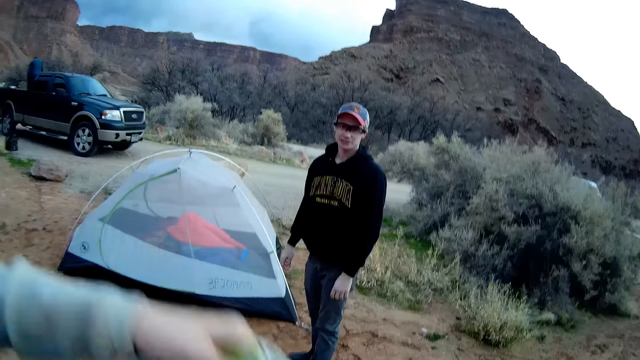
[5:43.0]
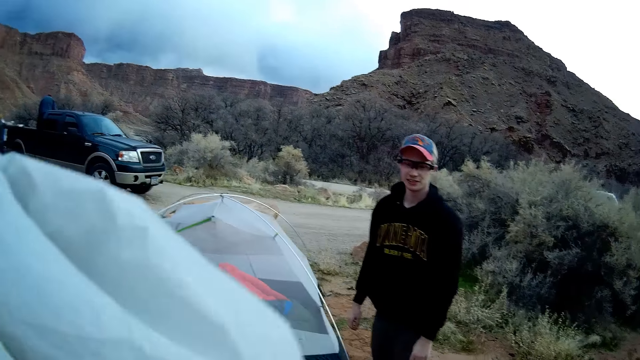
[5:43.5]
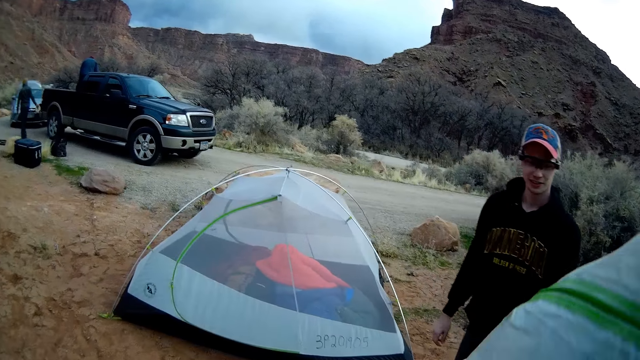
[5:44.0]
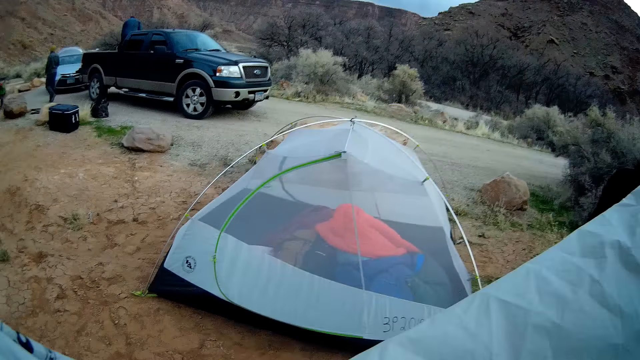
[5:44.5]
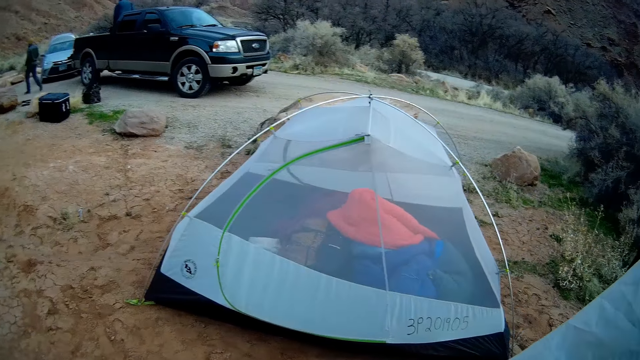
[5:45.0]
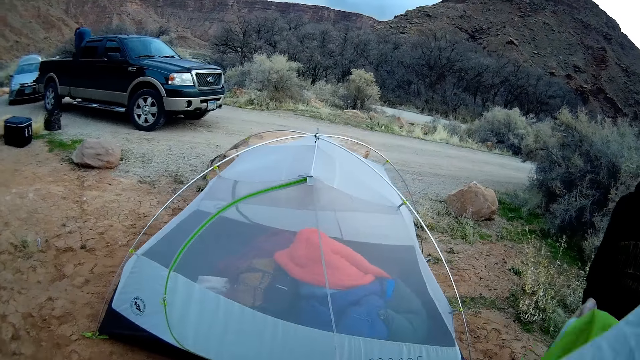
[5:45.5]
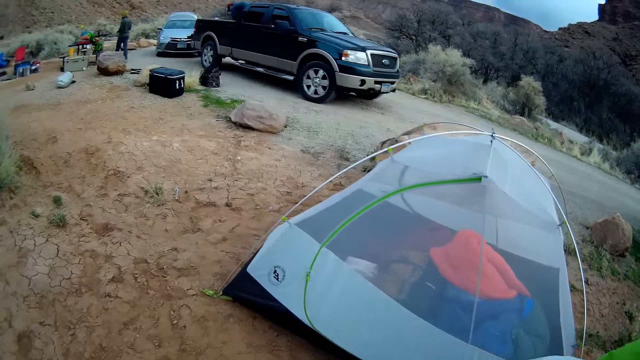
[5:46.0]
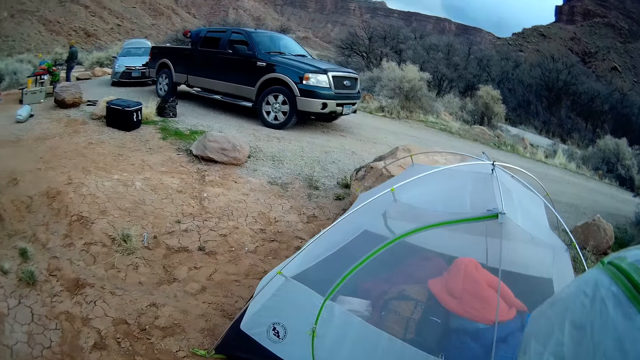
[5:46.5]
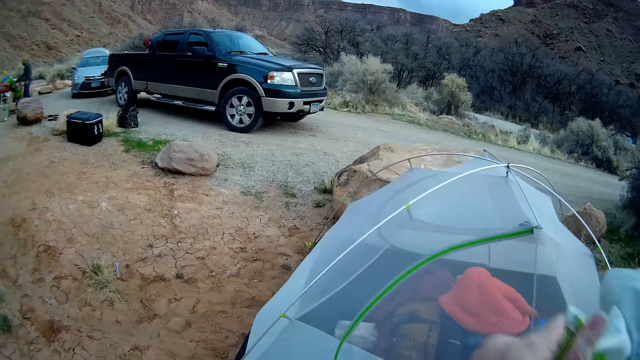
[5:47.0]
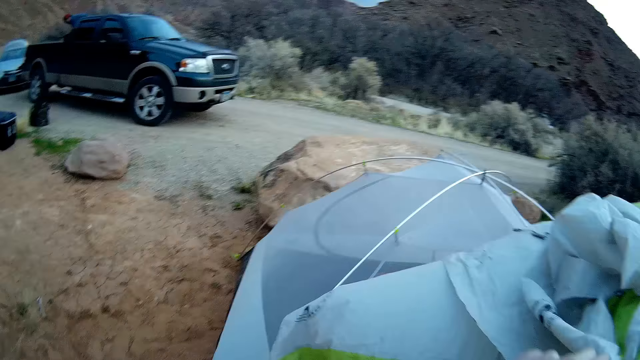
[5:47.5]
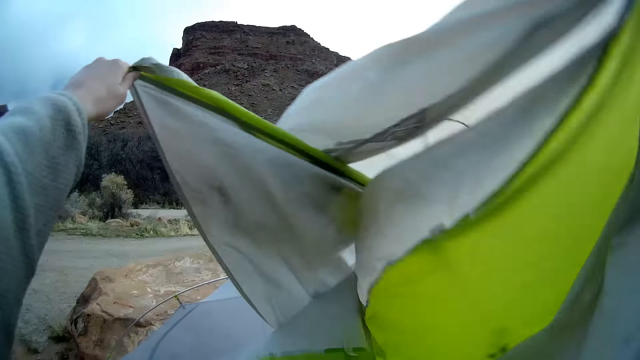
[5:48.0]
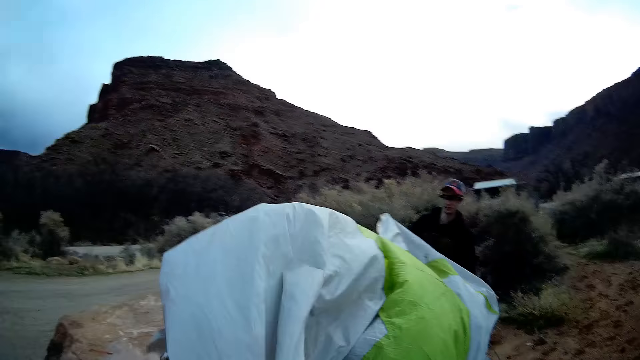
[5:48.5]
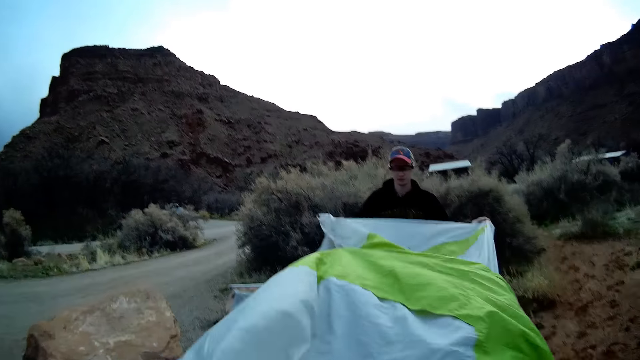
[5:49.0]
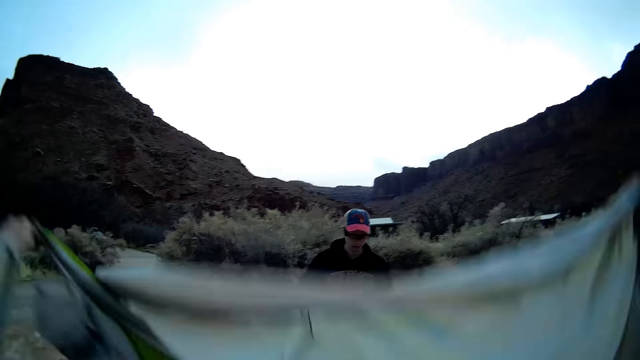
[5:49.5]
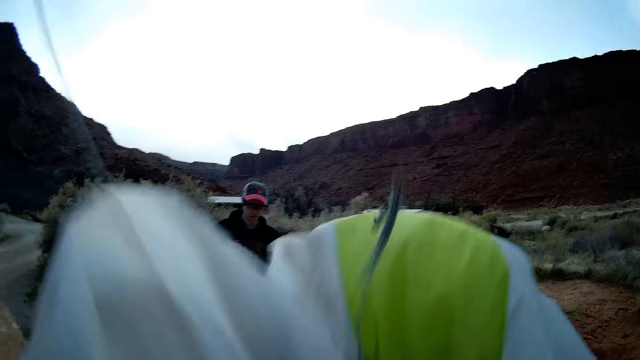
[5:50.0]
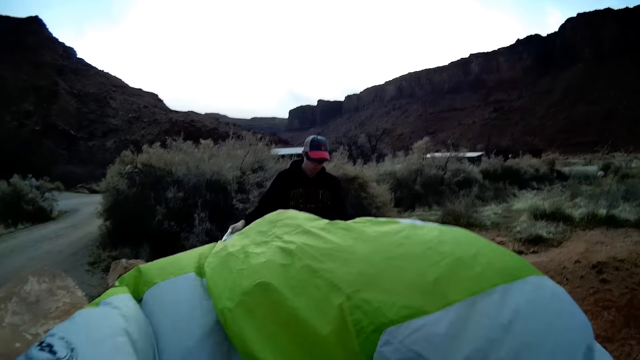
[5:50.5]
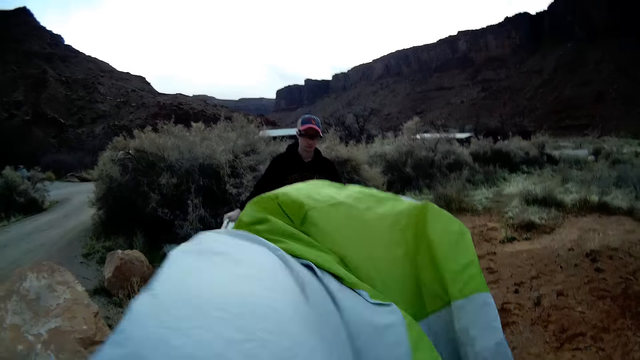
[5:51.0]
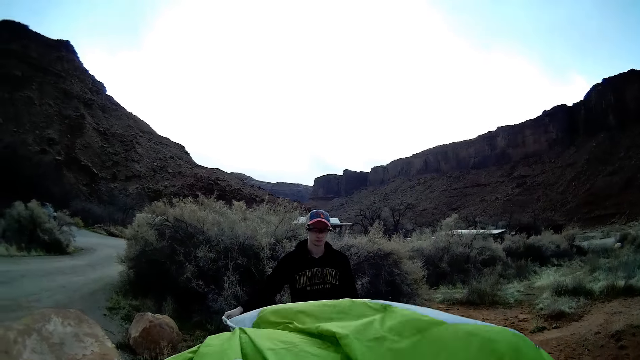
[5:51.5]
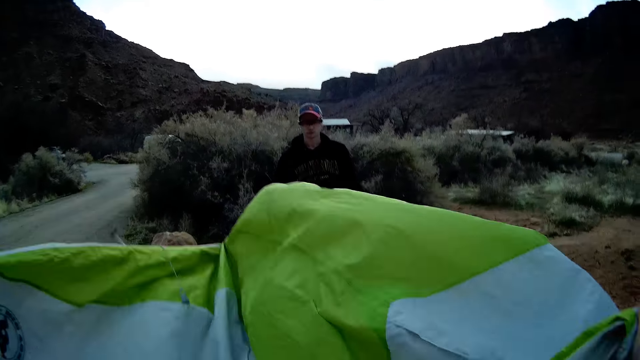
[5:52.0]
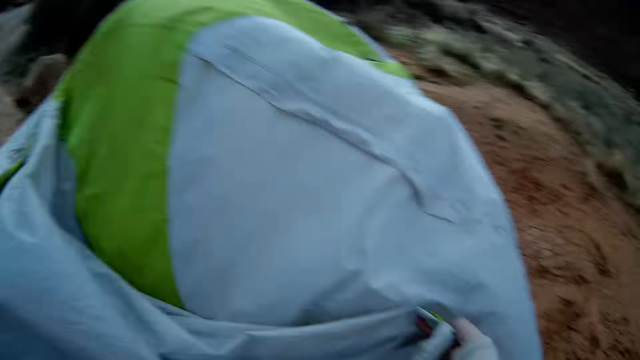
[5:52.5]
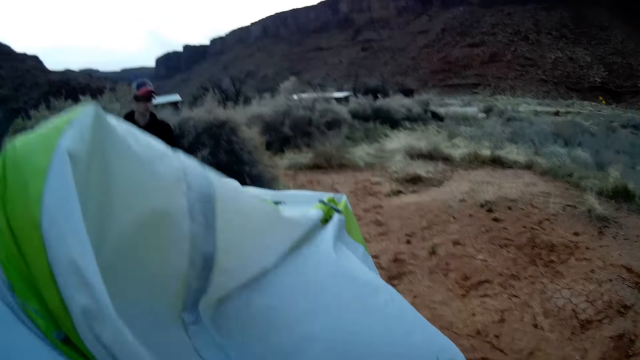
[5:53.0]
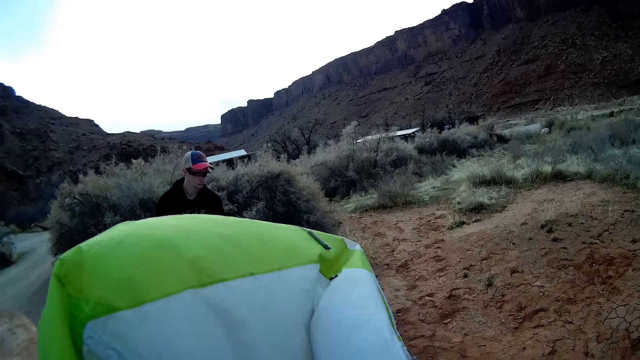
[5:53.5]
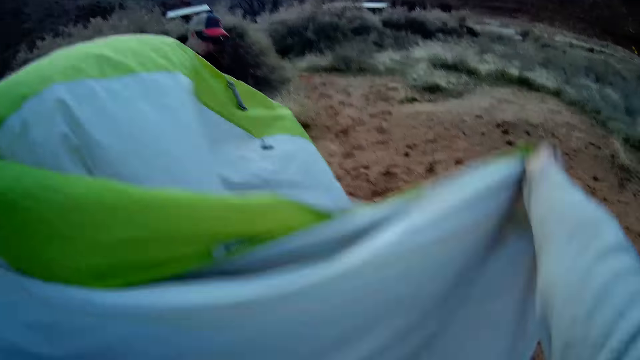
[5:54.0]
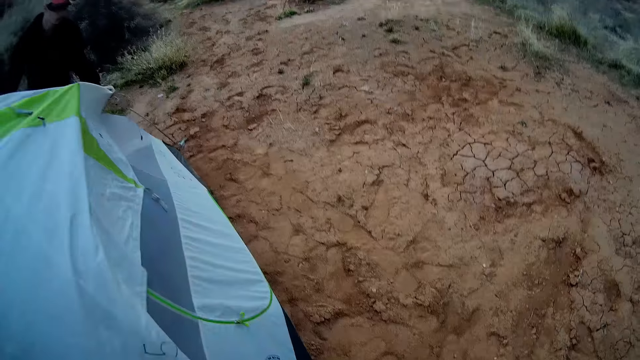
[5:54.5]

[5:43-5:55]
The camera wearer stretches the tent roof towards a man. The man holds the roof. The camera wearer and the man carry the tent roof to the tent on the ground. The camera wearer and the man spread the tent roof on the tent.

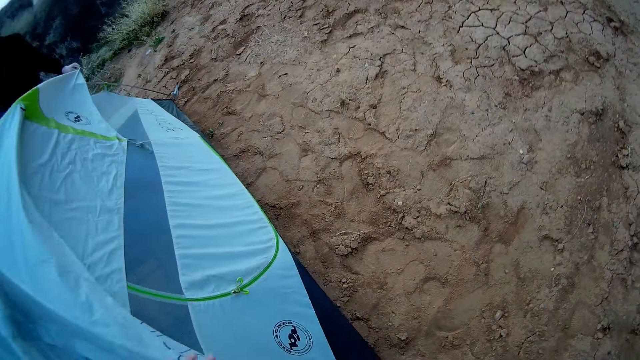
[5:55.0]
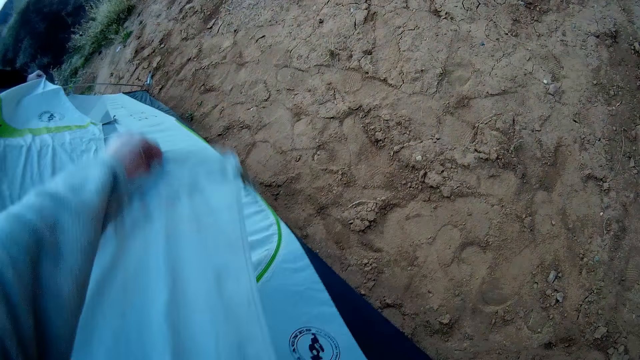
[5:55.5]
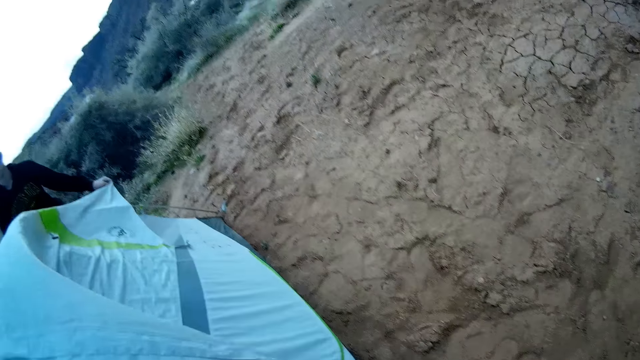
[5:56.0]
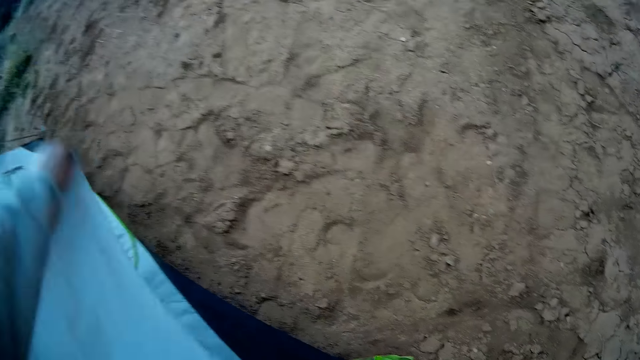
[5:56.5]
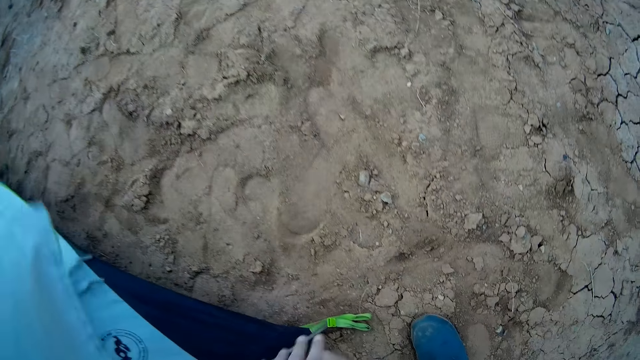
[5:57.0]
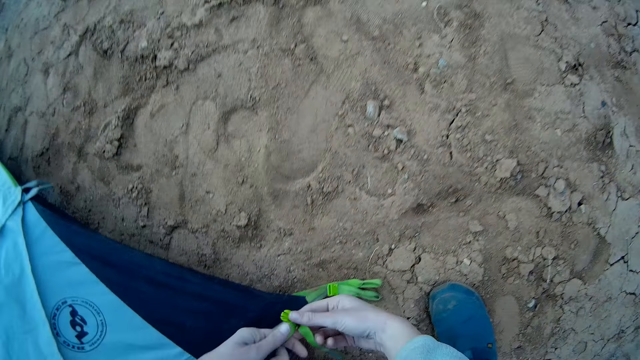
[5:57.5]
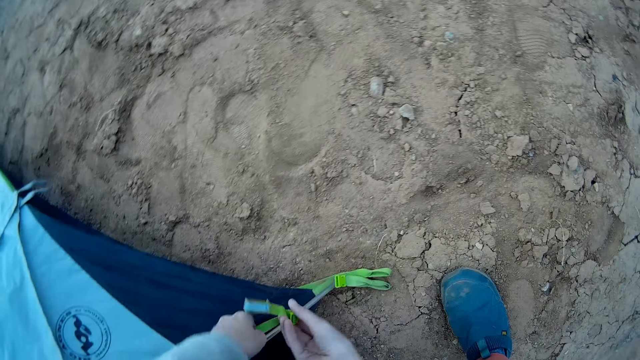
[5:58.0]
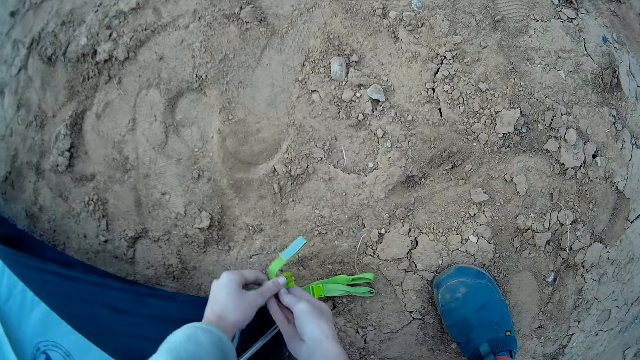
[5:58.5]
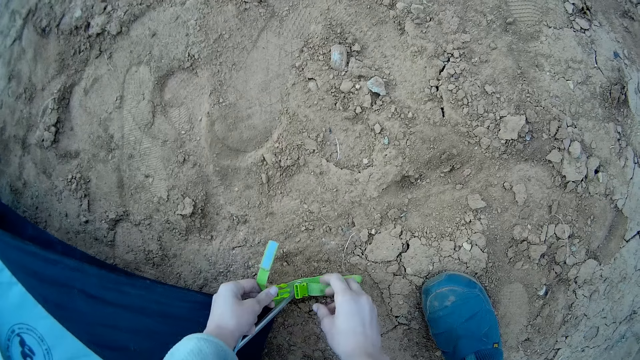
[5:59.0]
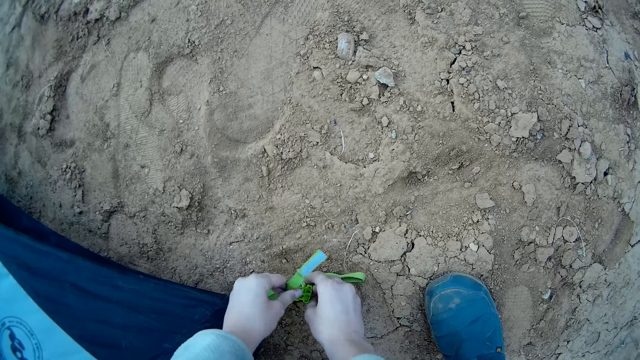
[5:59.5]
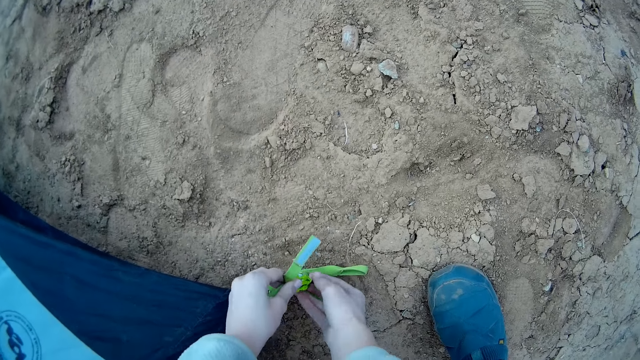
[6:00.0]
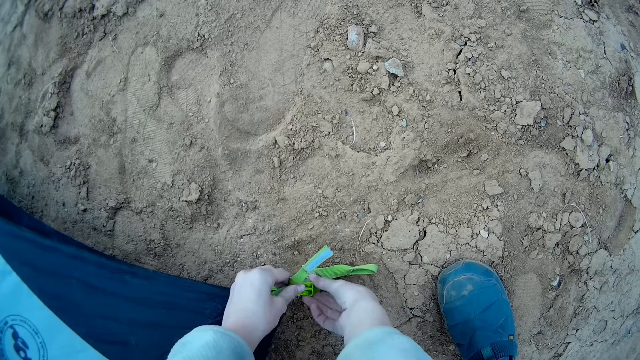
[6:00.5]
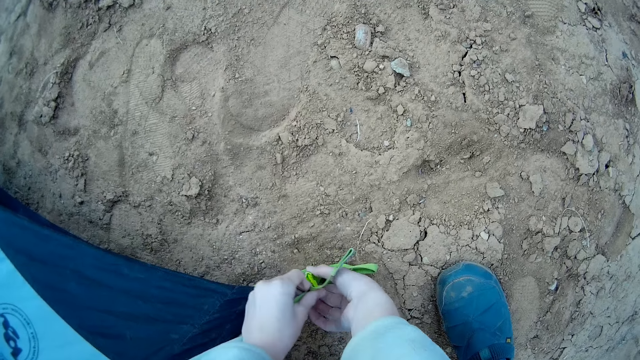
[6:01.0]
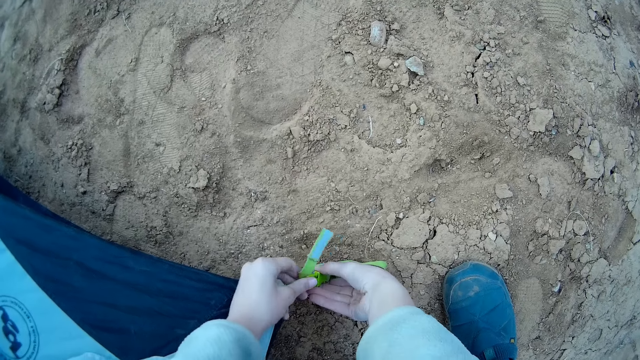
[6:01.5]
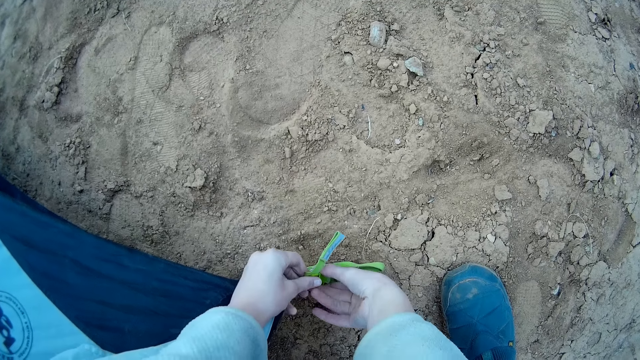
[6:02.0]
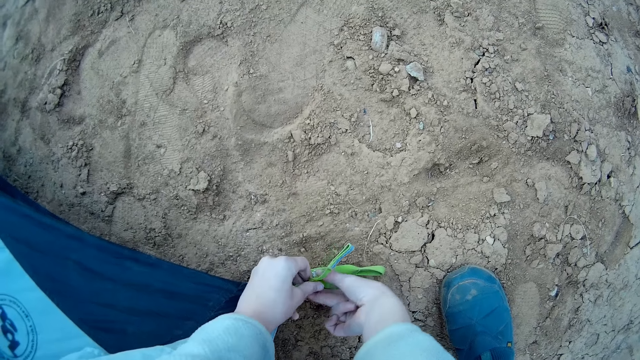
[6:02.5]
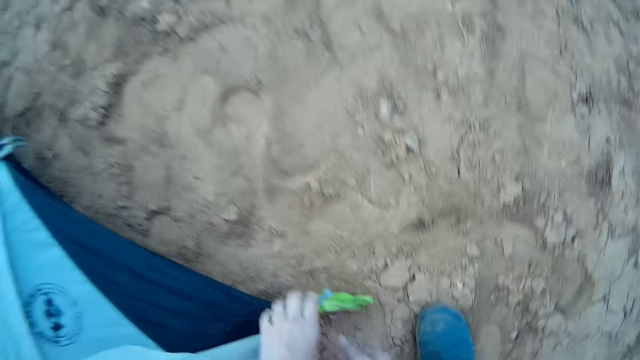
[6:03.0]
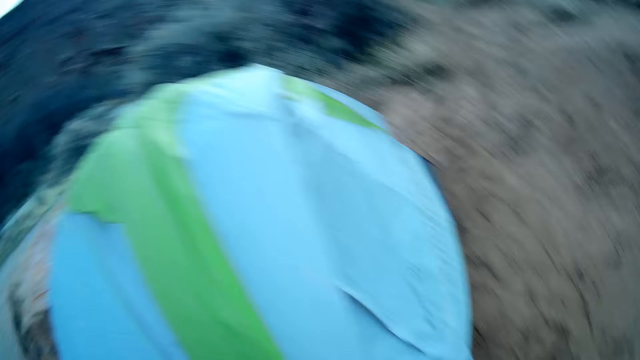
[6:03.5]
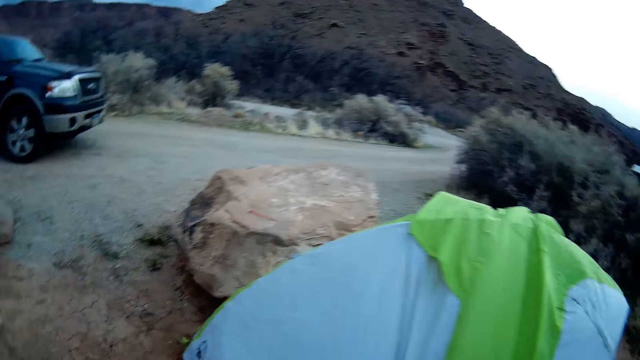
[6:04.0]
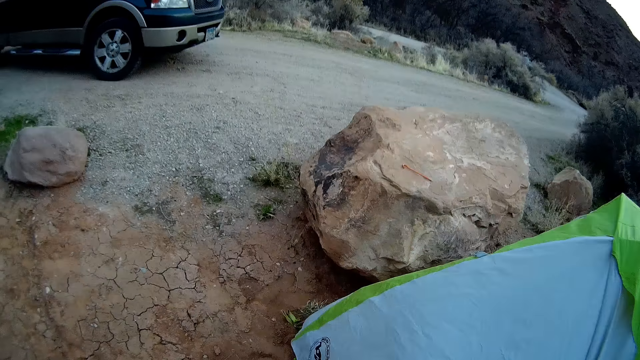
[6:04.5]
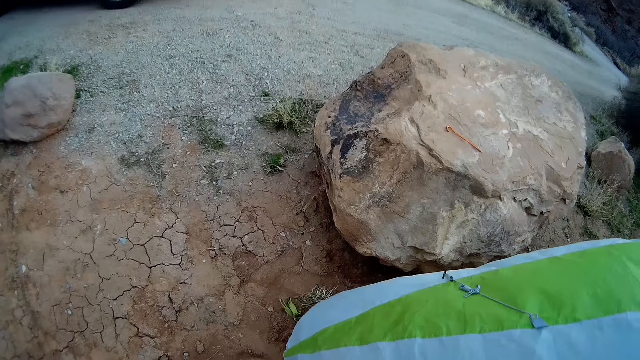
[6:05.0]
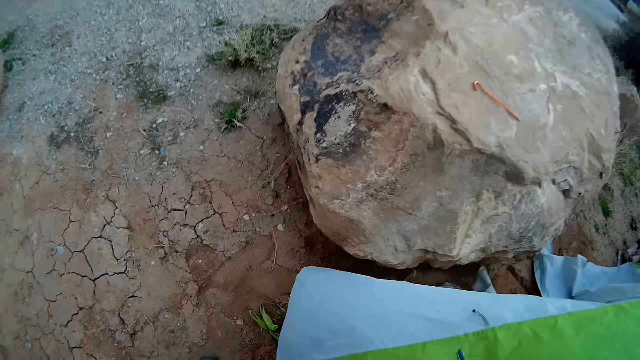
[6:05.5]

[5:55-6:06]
The camera wearer joins the tent edge ropes. They walk to the other side of the tent.
